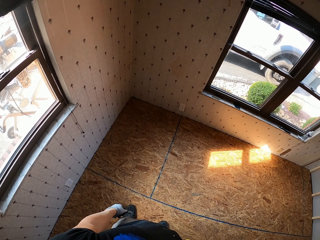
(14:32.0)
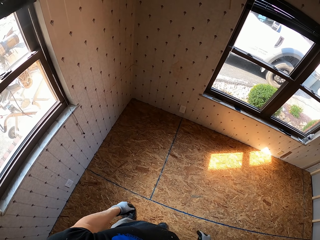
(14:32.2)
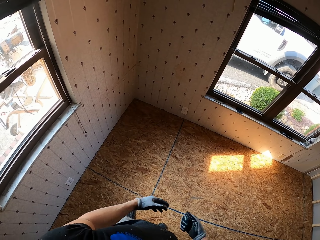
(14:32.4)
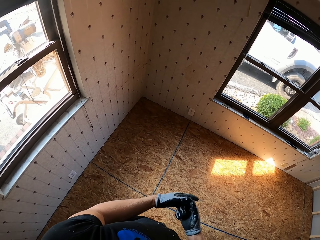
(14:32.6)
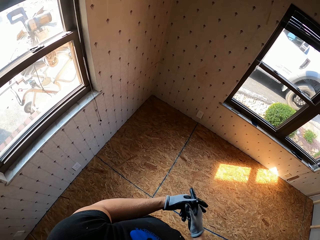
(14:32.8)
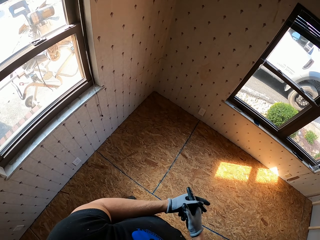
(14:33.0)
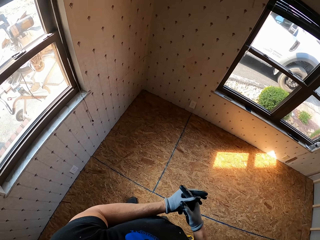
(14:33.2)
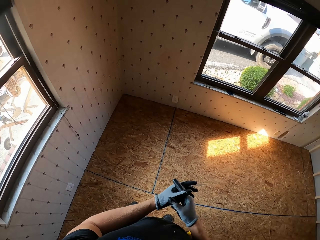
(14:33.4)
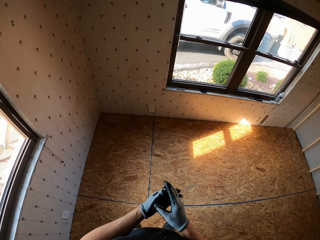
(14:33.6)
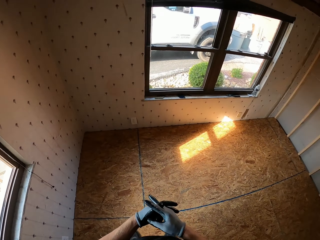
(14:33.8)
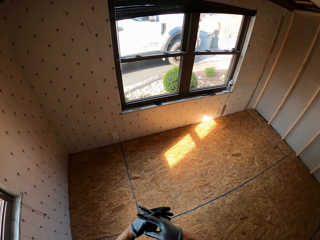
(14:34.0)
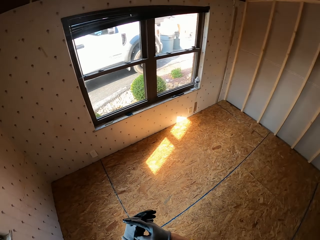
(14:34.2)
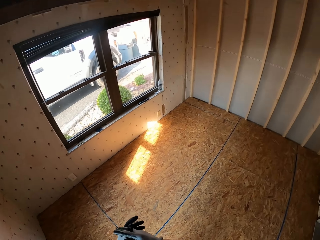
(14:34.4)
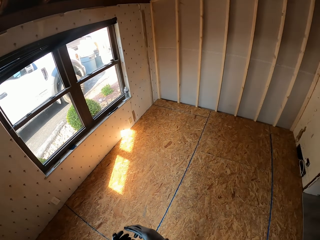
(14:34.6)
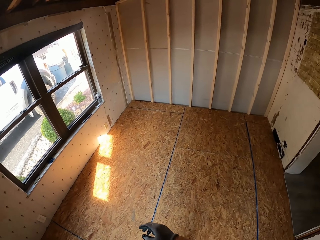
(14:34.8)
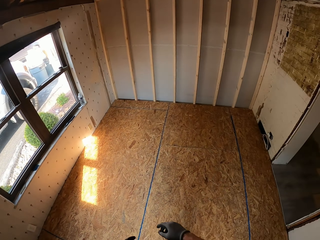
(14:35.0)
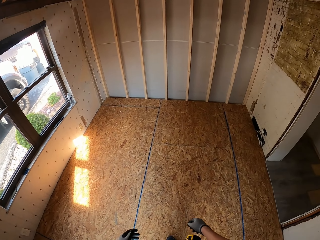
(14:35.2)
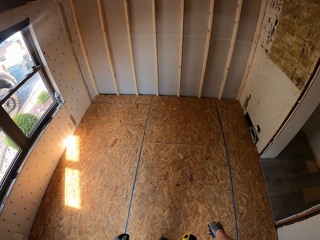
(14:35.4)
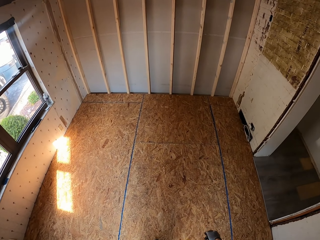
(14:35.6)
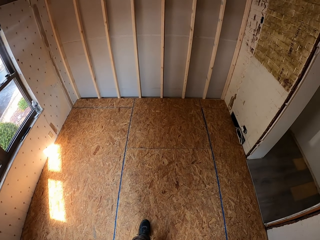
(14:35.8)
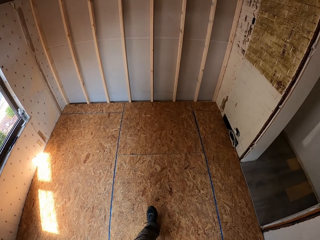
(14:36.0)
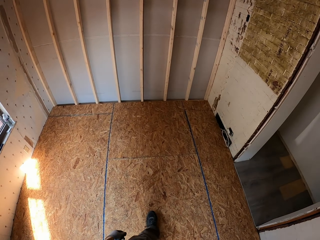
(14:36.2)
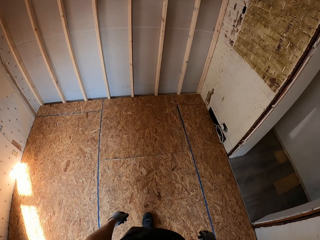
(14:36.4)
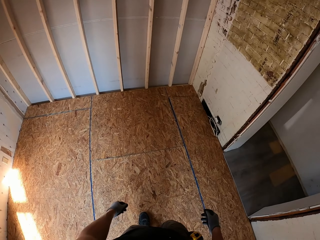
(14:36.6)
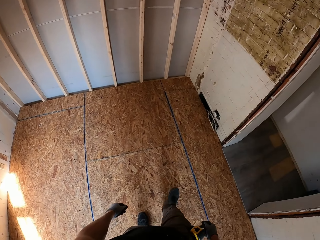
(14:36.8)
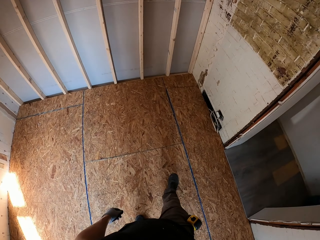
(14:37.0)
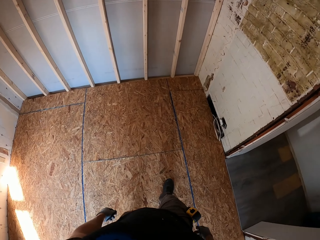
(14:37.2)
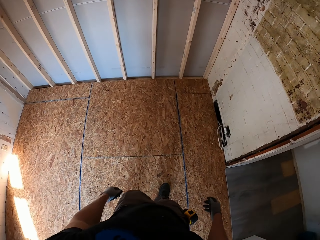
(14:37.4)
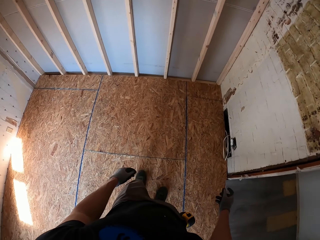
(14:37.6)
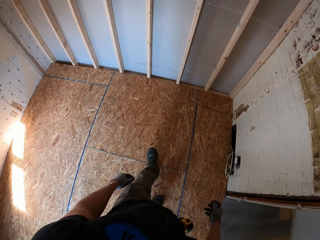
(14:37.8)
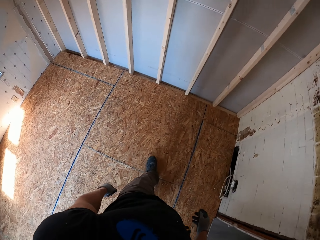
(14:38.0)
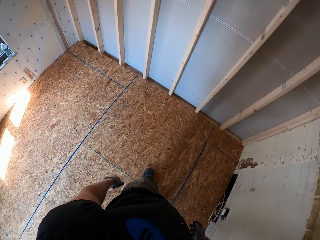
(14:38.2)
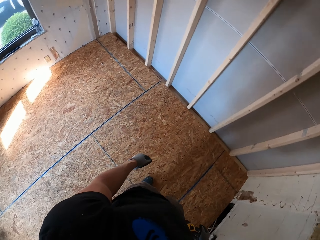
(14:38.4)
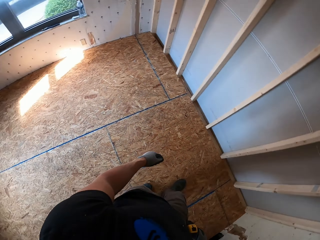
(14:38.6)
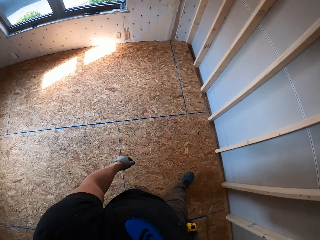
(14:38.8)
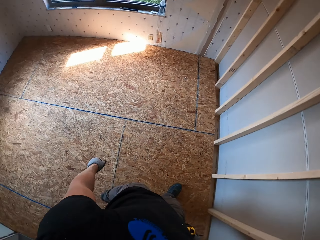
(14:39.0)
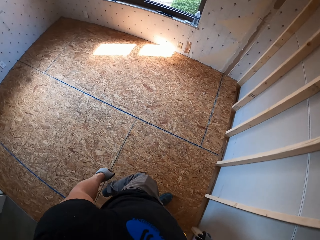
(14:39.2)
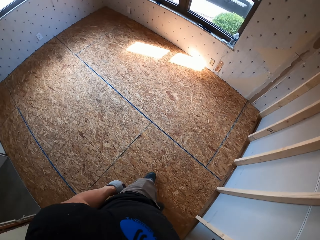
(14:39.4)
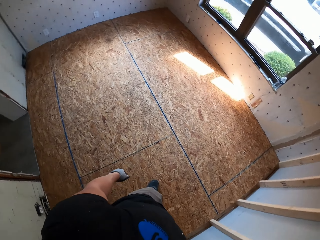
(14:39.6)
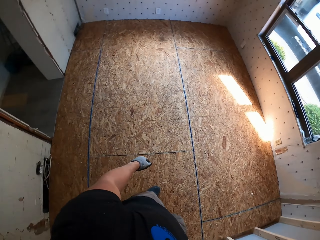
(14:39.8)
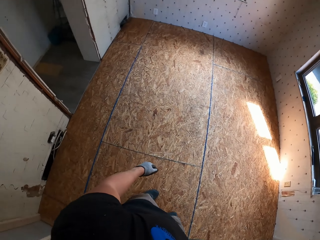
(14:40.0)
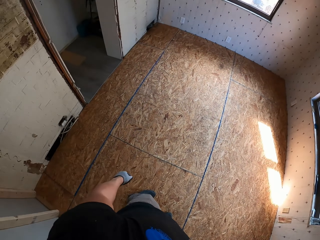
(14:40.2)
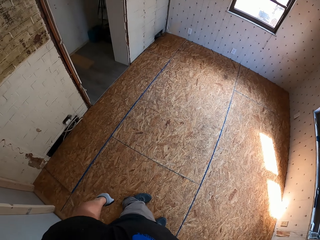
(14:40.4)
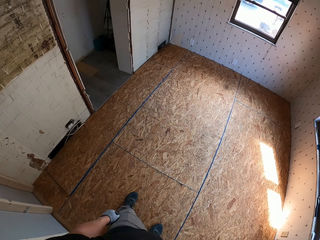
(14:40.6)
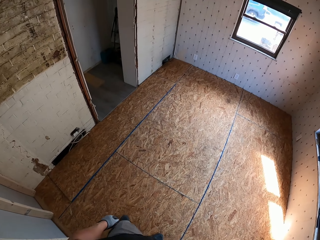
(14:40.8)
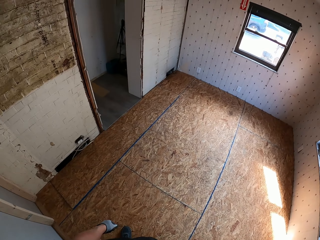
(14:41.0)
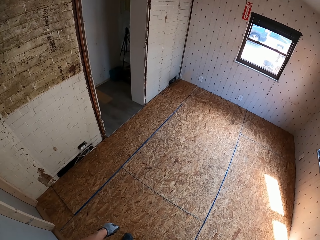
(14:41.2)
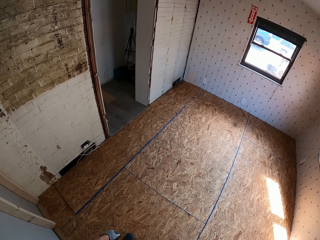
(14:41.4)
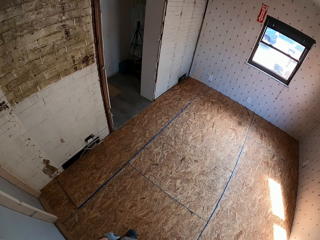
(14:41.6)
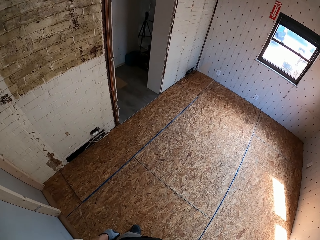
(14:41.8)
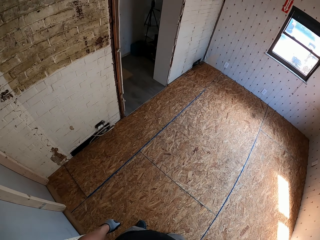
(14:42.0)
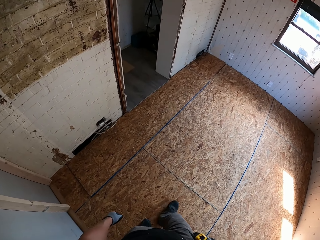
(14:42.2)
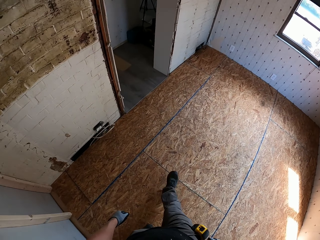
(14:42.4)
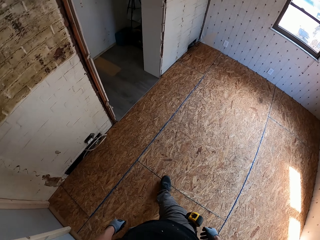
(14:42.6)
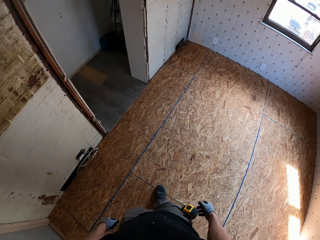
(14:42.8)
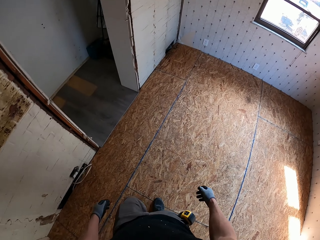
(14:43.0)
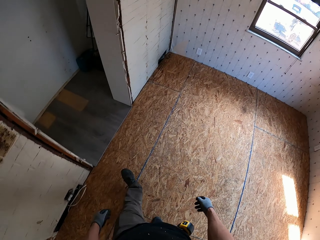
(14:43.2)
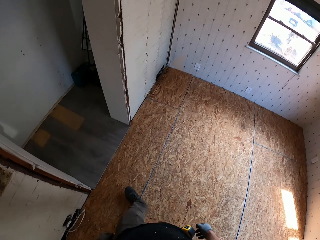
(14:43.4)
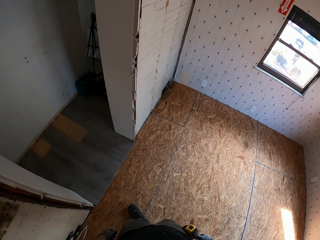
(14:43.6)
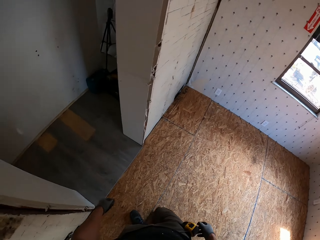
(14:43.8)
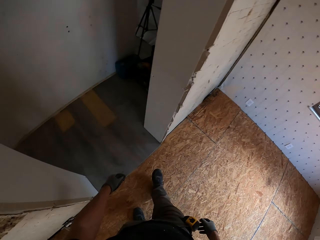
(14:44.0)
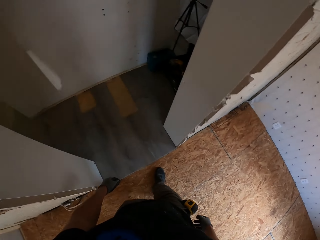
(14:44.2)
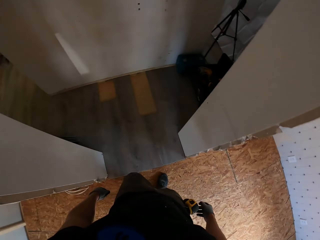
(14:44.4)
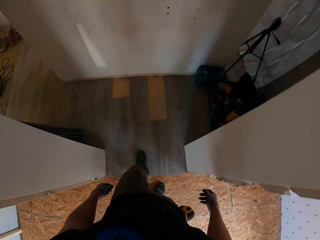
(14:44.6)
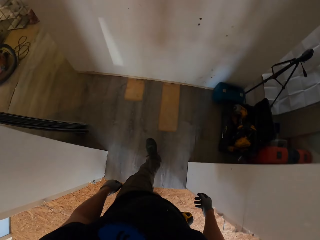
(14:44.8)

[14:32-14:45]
The camera wearer holds hands. They look around. They walk in the room. They turn around. They look around. They walk in the room.

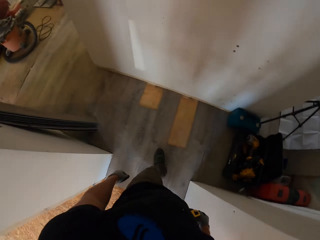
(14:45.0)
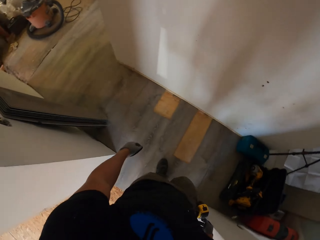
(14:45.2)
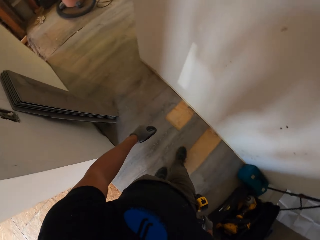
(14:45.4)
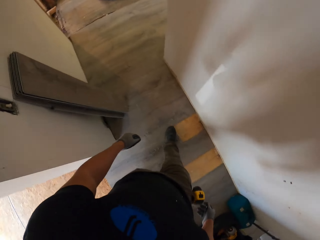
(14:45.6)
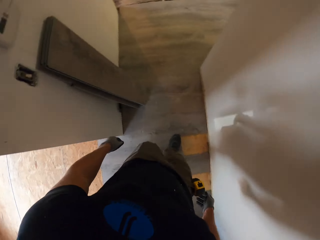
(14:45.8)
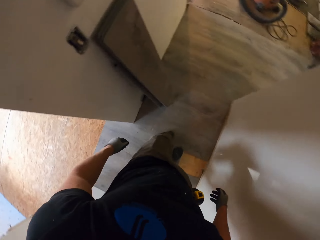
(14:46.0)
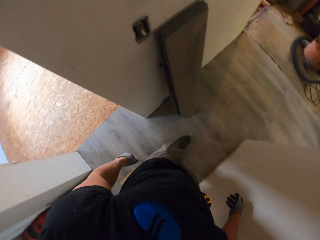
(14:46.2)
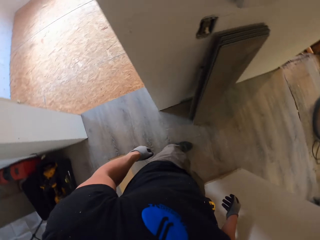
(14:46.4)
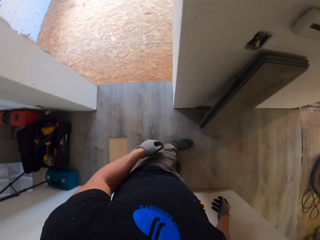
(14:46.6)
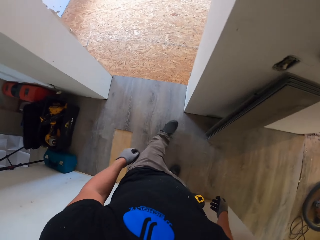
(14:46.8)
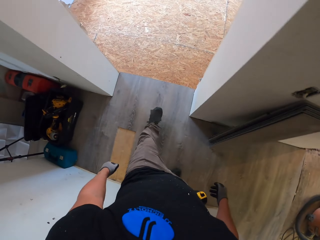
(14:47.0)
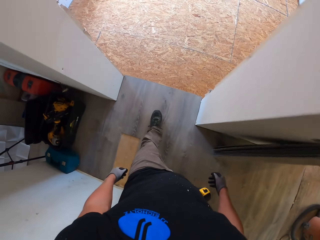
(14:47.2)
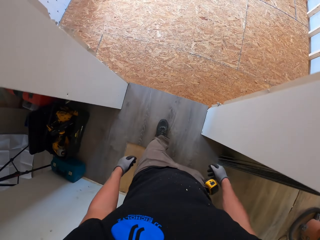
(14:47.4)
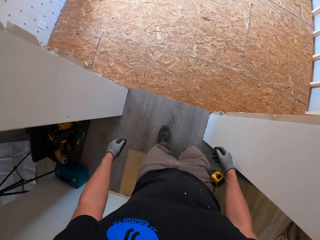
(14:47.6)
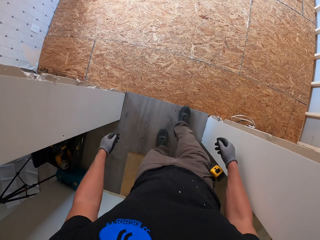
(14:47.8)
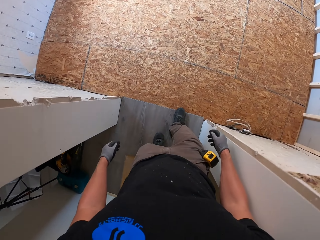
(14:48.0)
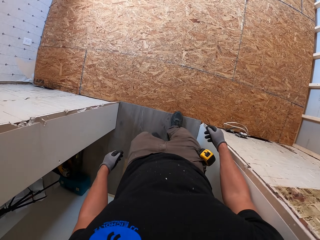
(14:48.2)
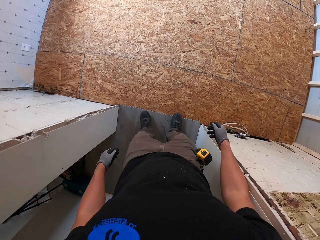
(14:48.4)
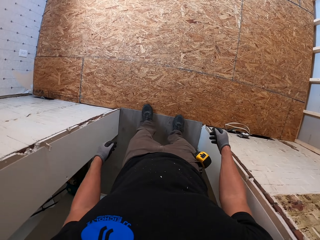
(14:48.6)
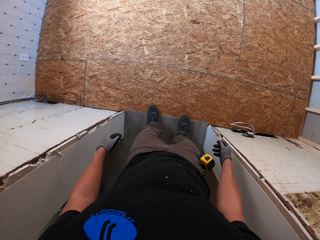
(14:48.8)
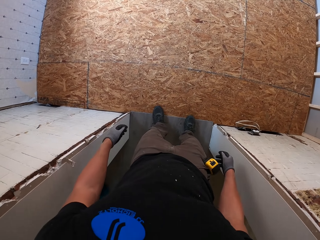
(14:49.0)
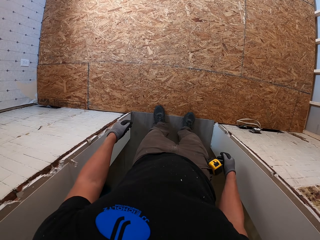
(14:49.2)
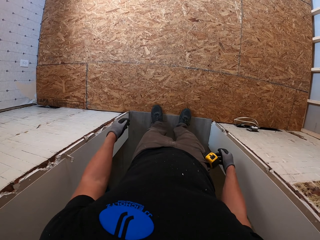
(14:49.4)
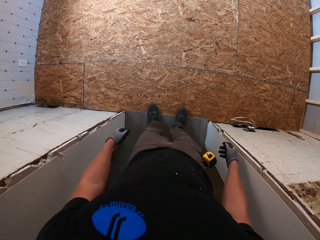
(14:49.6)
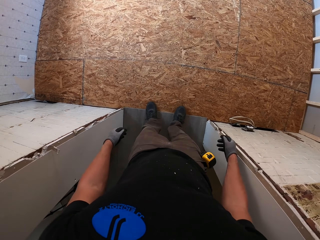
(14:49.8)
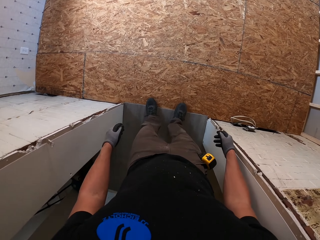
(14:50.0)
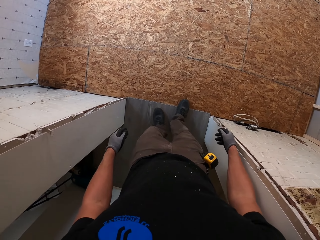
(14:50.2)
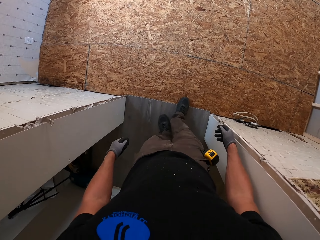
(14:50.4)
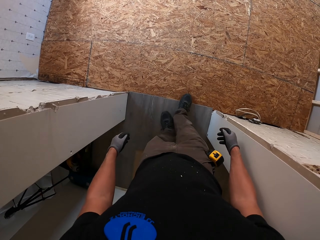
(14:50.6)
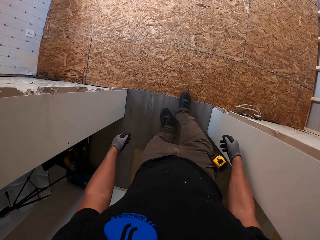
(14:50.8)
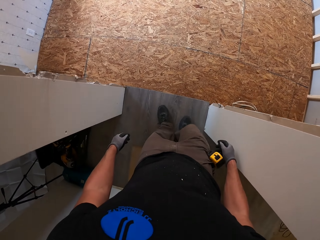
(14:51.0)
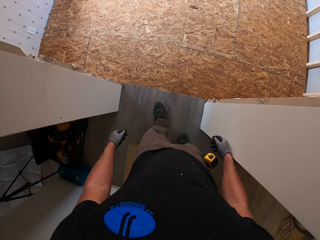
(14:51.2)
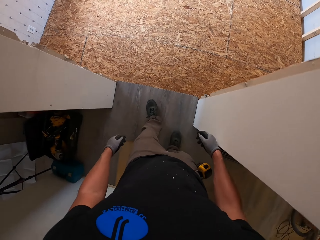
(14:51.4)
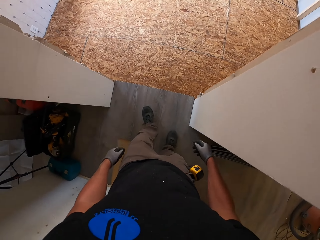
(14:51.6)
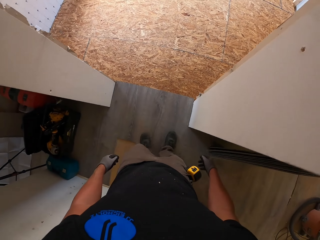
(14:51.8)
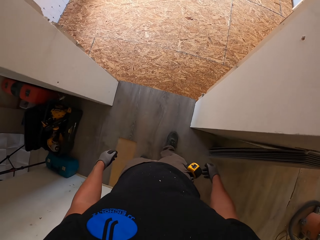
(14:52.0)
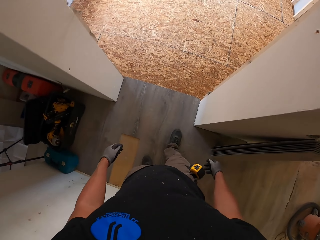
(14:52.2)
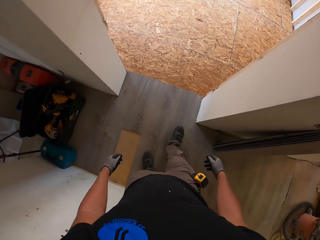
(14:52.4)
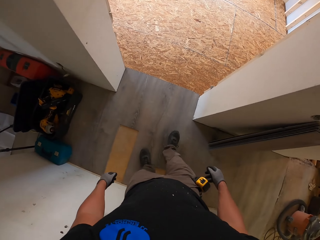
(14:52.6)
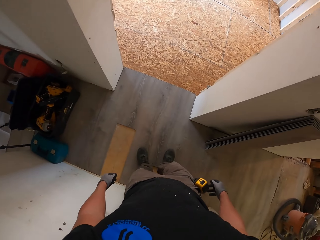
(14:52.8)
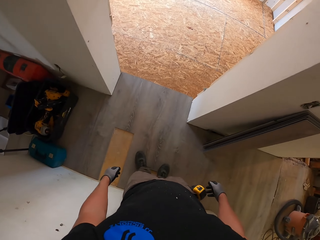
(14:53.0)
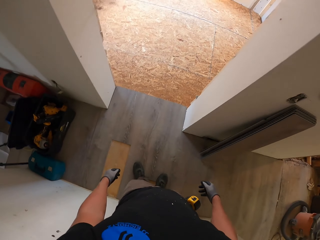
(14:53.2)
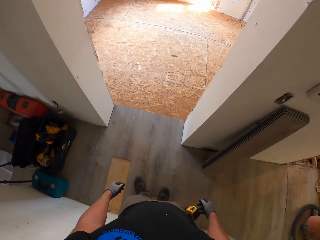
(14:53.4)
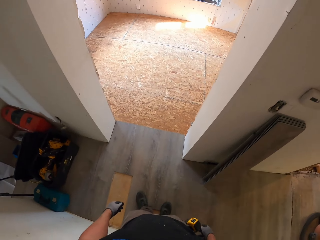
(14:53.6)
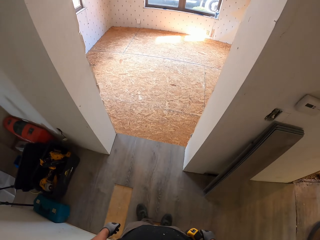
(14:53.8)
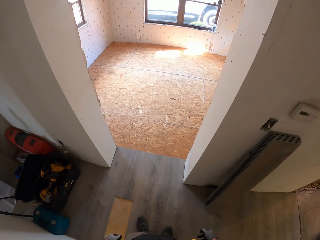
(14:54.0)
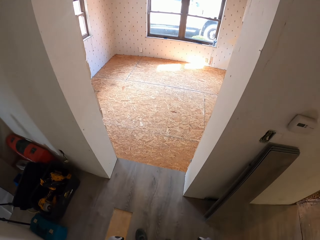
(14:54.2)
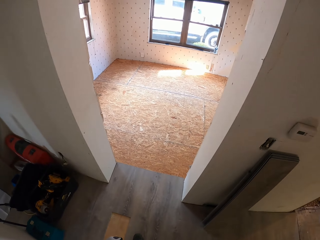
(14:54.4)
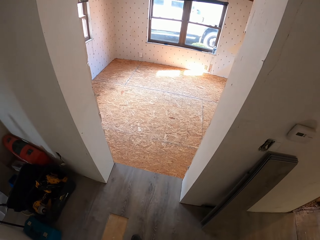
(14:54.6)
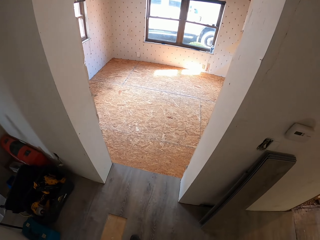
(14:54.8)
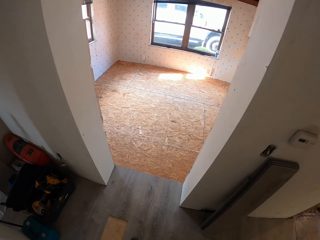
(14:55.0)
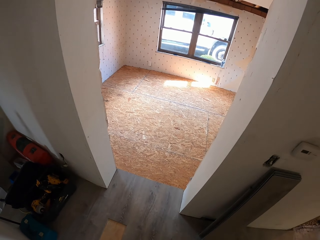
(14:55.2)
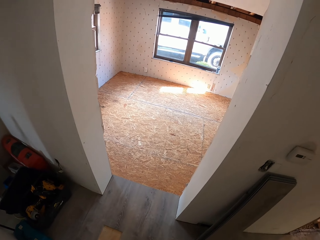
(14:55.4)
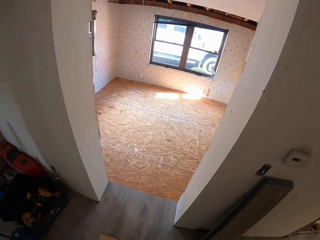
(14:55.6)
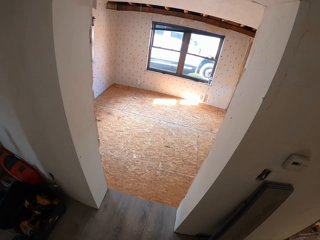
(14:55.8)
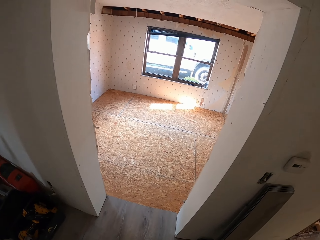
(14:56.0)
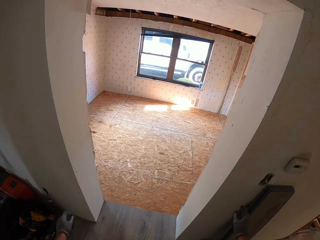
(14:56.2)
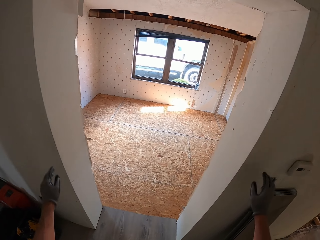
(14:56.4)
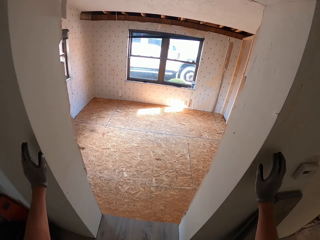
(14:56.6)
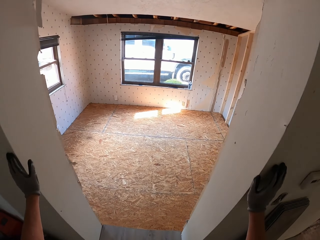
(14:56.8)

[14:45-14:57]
The camera wearer turns around. They walk in the house. They look around the room. They move backward. They look around the room.
